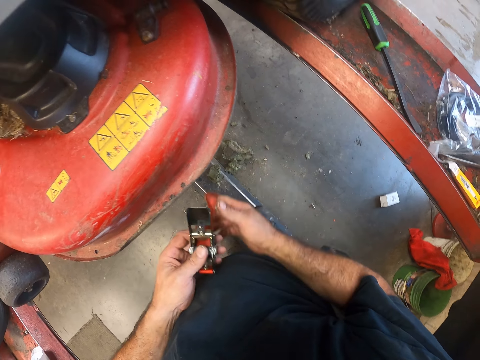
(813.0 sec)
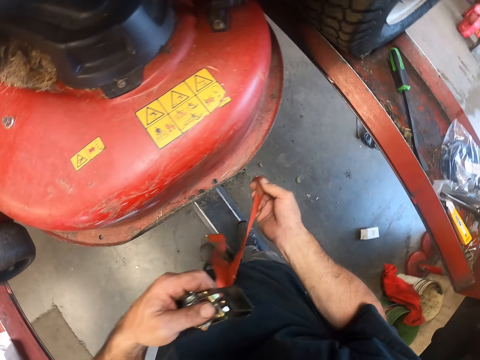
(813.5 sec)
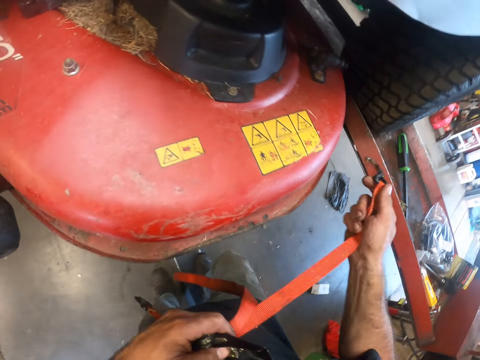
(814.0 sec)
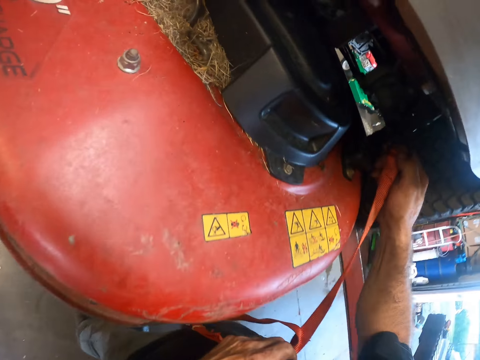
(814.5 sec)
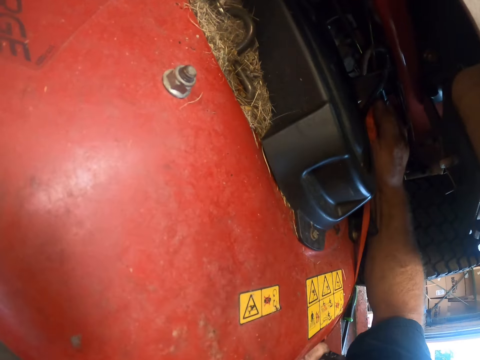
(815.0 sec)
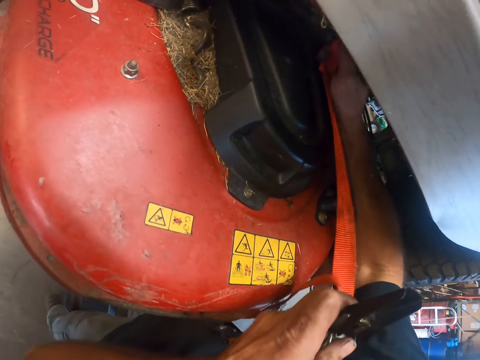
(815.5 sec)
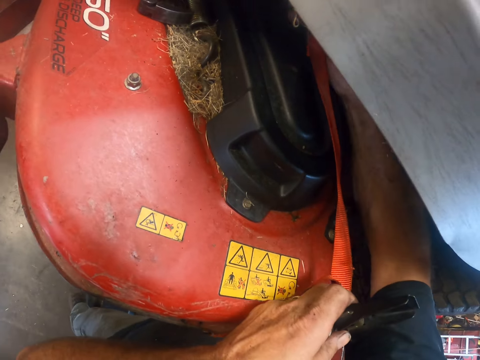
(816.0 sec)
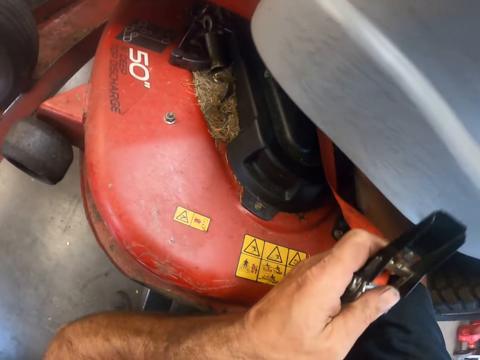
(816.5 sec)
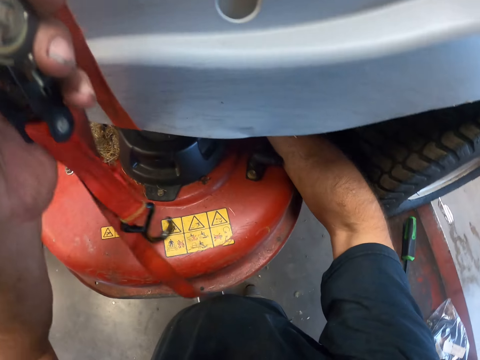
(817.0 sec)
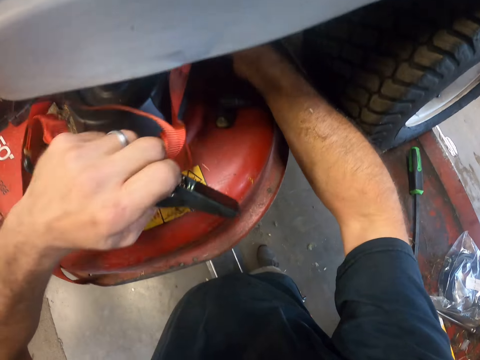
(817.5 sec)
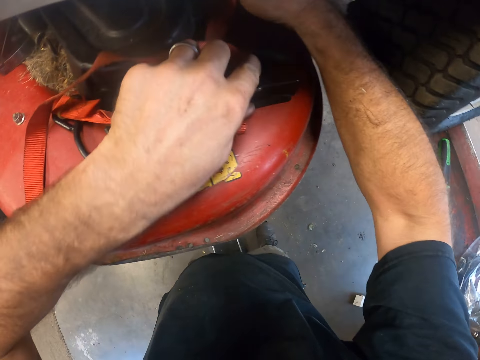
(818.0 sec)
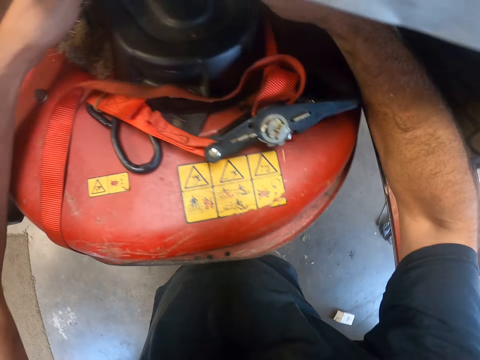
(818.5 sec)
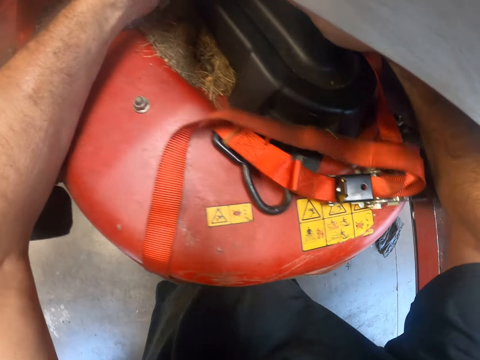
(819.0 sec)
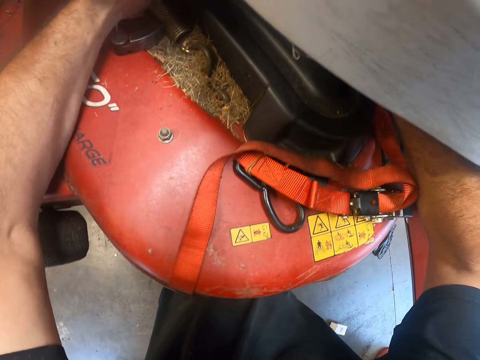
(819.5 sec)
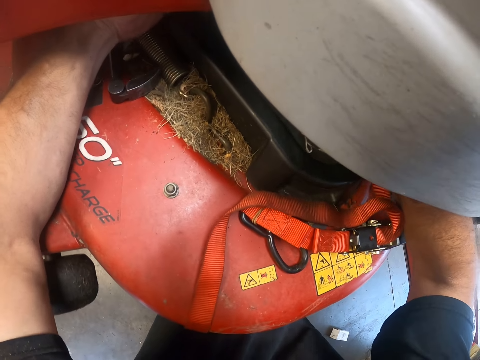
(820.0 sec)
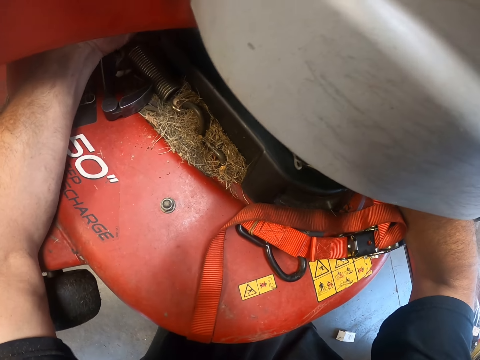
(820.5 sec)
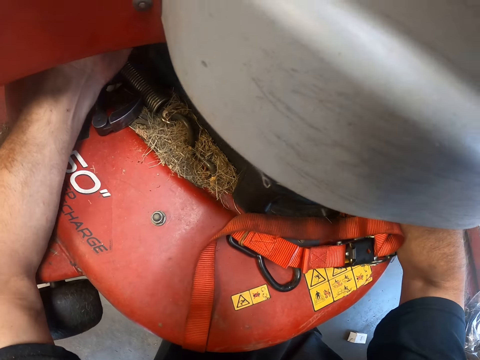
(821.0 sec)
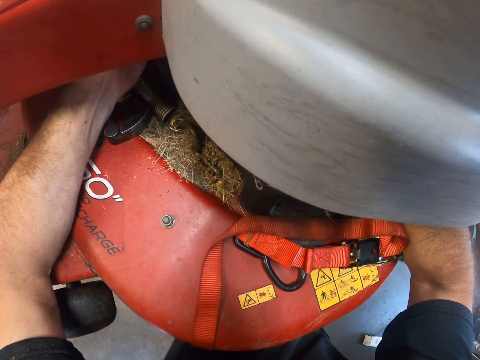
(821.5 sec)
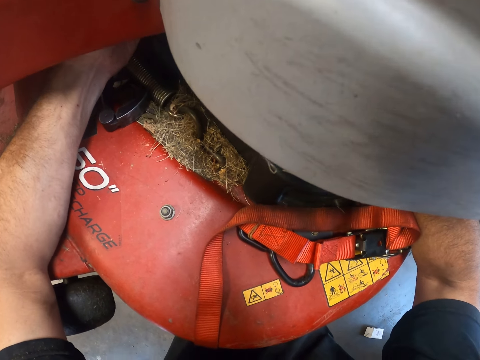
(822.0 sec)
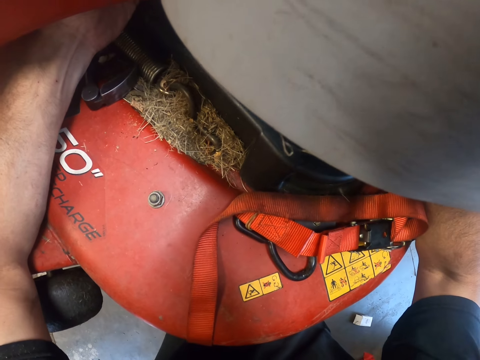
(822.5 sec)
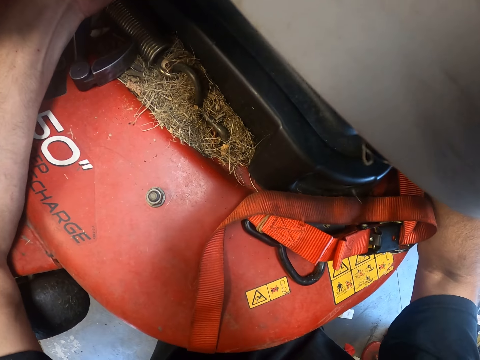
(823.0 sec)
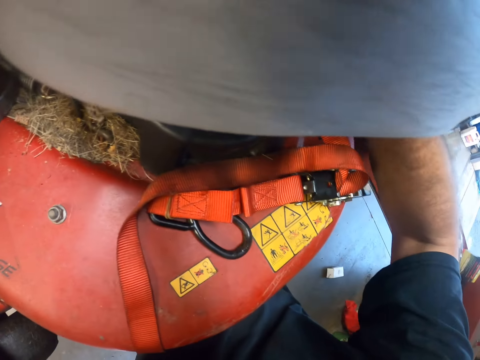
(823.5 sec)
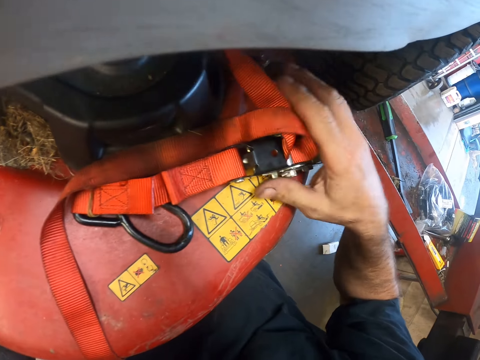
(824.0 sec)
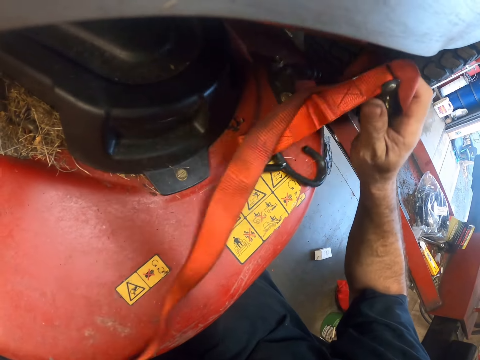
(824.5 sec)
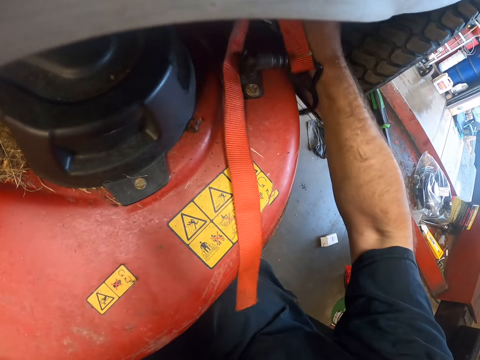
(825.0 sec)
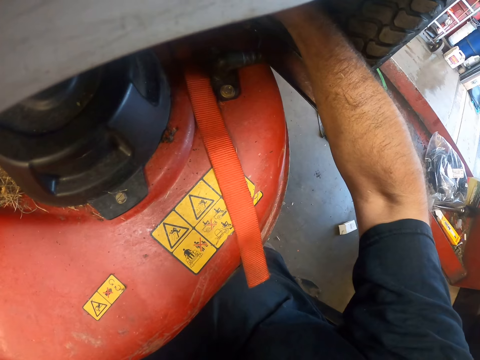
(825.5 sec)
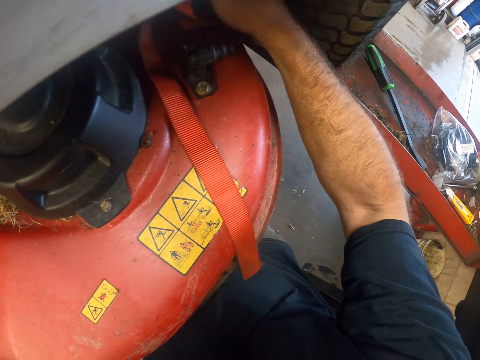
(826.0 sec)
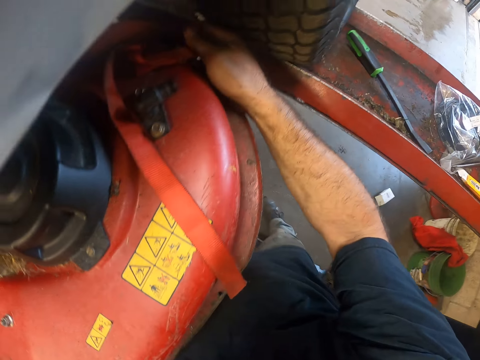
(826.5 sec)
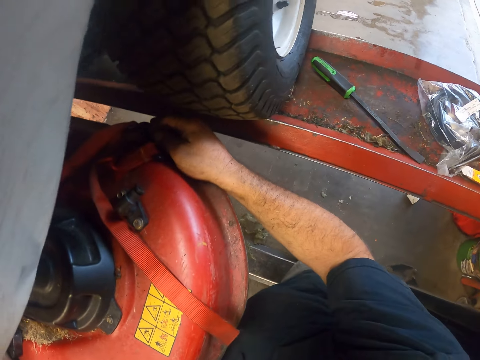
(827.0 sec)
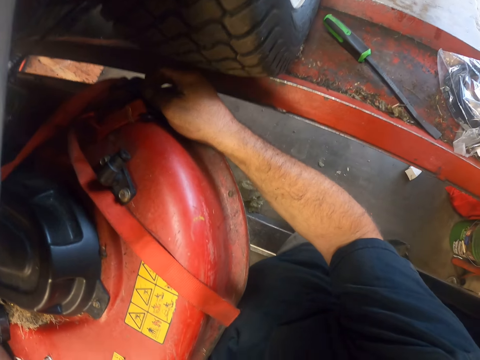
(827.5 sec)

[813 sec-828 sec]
The camera wearer hangs the ratchet rope under the foot rest with his right hand. He drops the ratchet rope on the cutting deck of the lawnmower. He adjusts the hook under the foot rest with both hands. He picks up the ratchet rope on the cutting deck of the lawnmower with his right hand.

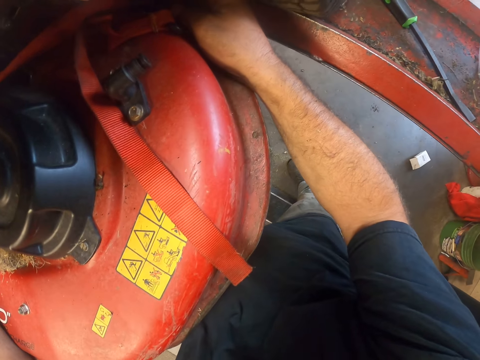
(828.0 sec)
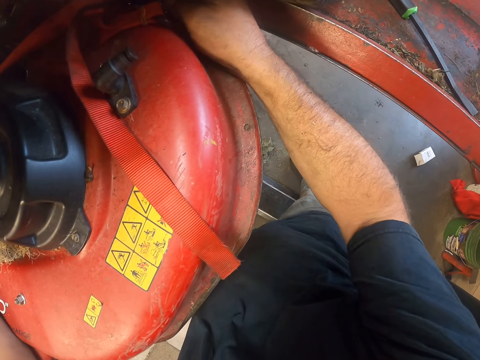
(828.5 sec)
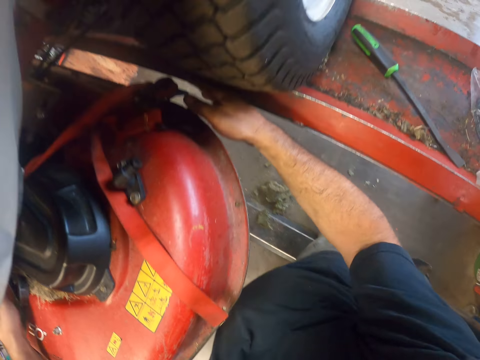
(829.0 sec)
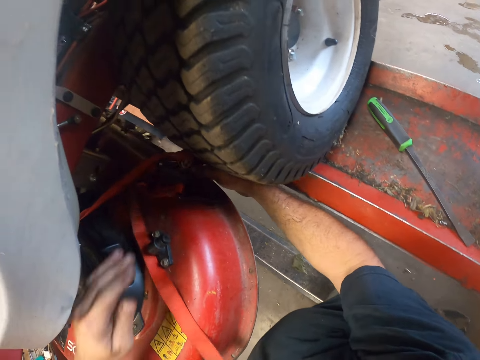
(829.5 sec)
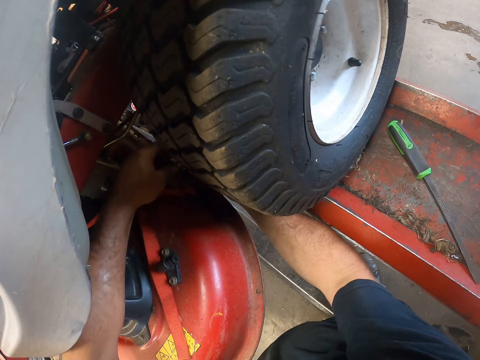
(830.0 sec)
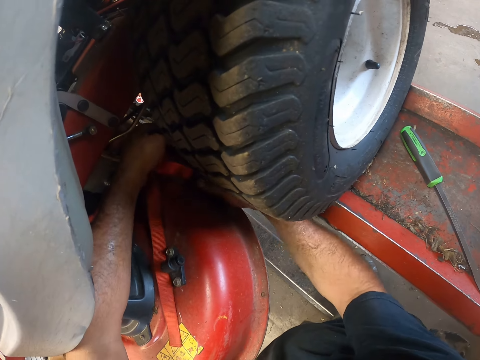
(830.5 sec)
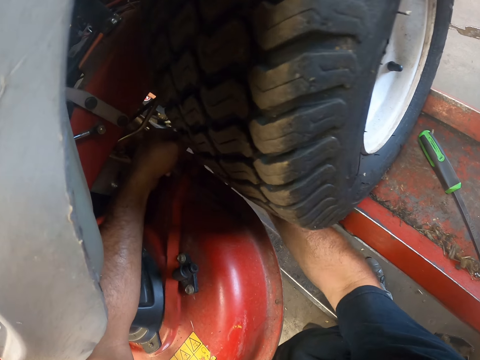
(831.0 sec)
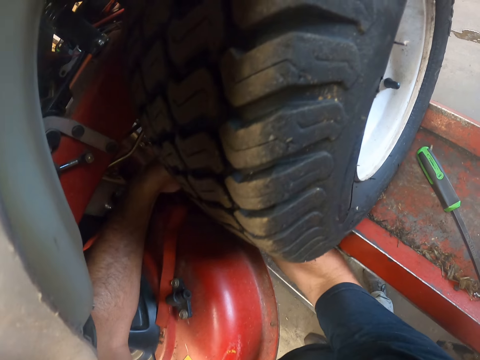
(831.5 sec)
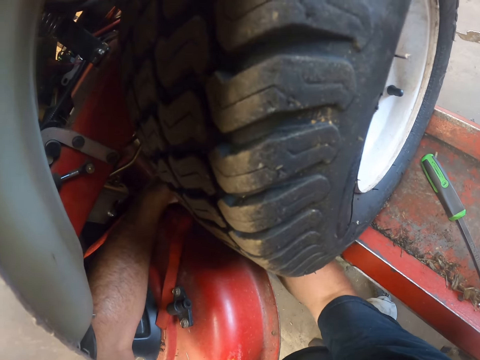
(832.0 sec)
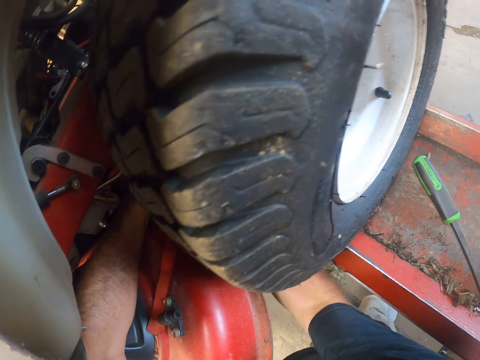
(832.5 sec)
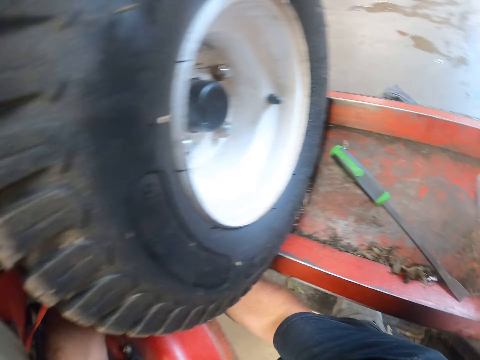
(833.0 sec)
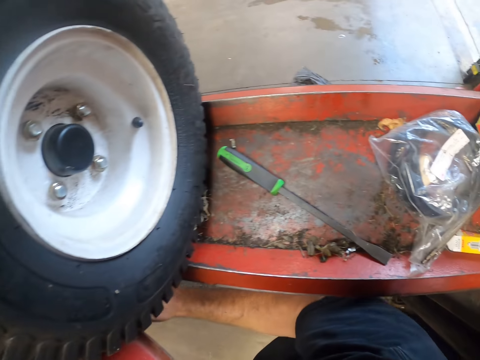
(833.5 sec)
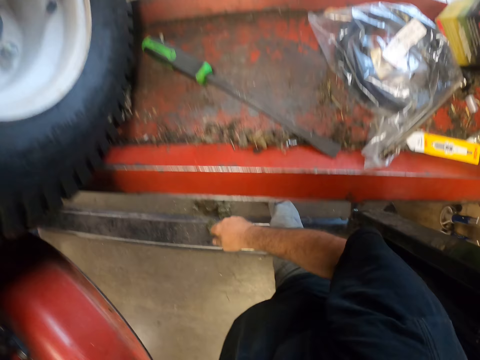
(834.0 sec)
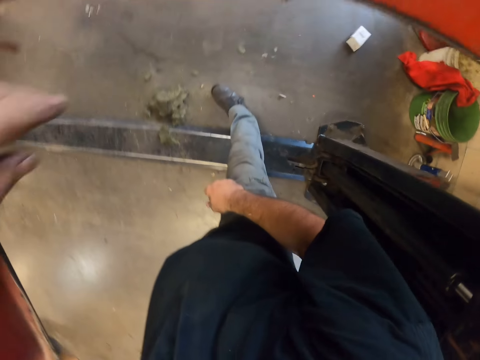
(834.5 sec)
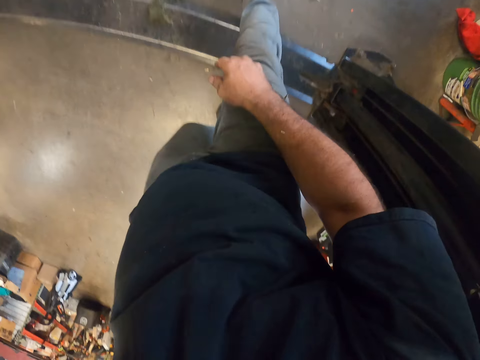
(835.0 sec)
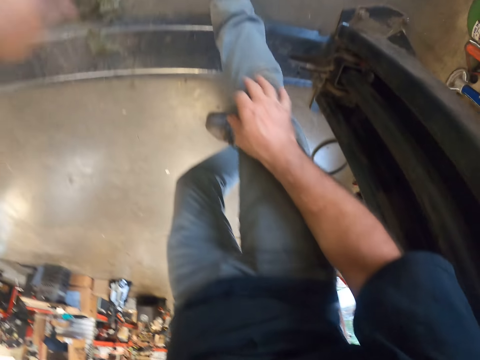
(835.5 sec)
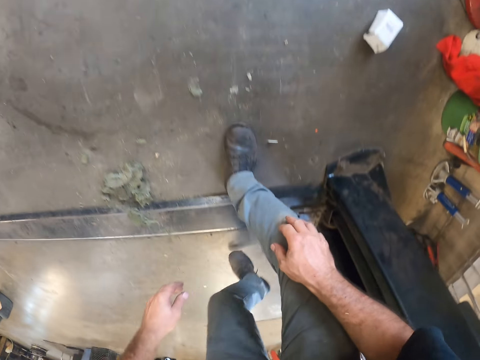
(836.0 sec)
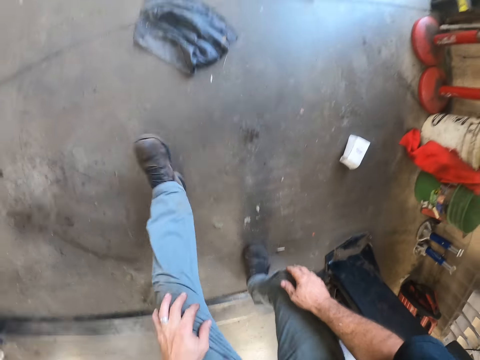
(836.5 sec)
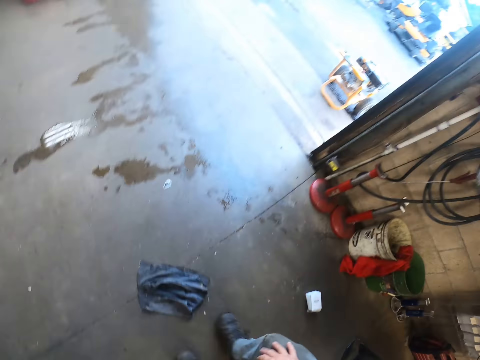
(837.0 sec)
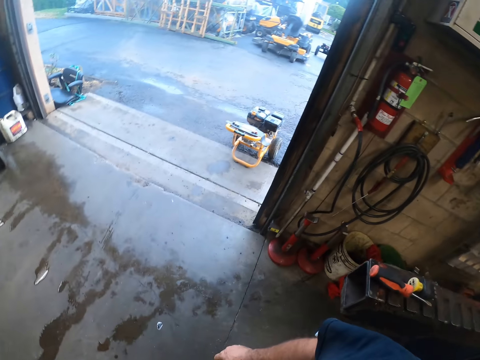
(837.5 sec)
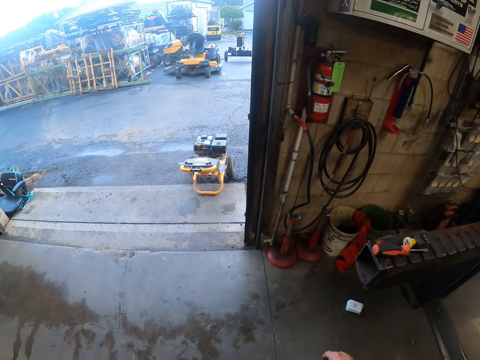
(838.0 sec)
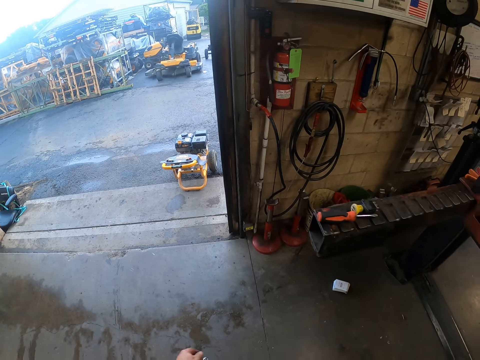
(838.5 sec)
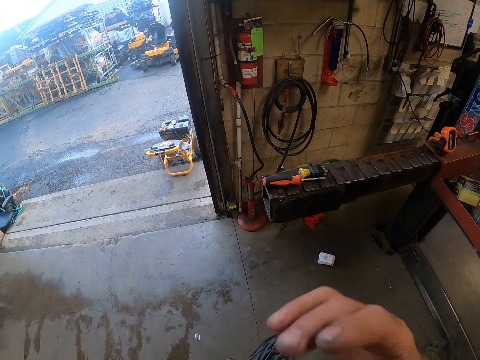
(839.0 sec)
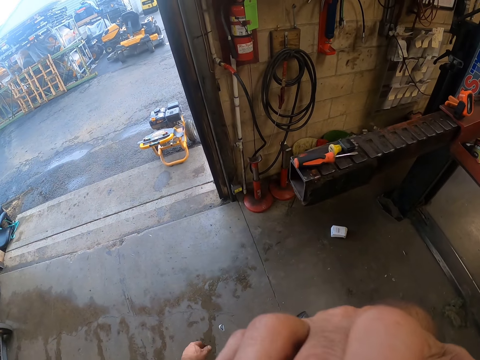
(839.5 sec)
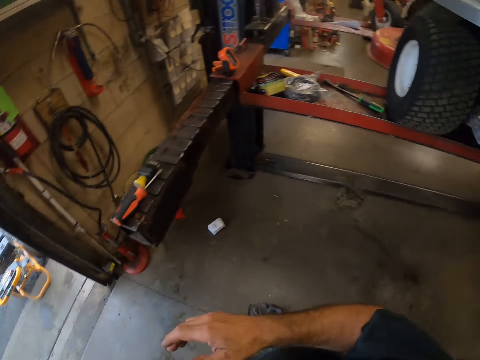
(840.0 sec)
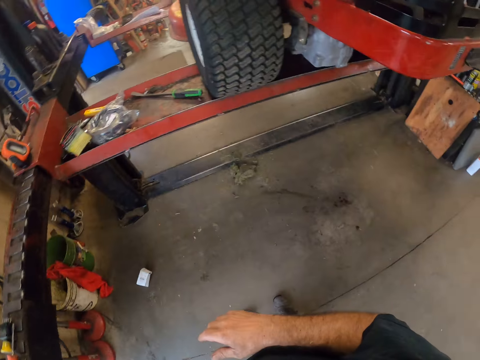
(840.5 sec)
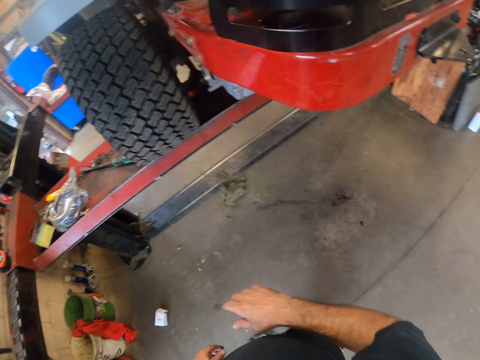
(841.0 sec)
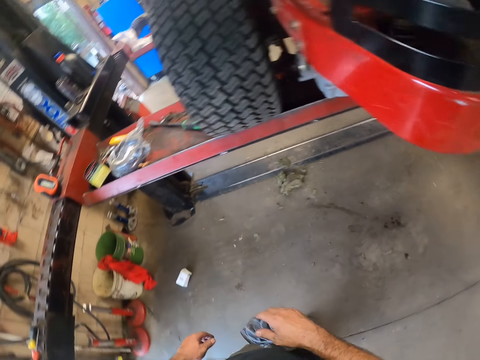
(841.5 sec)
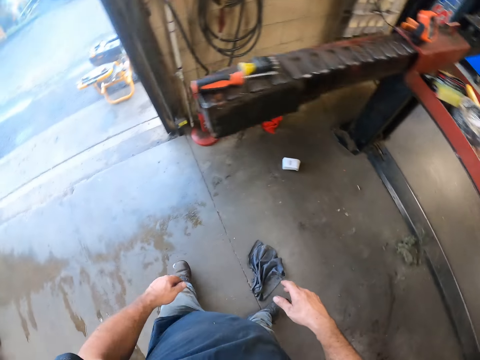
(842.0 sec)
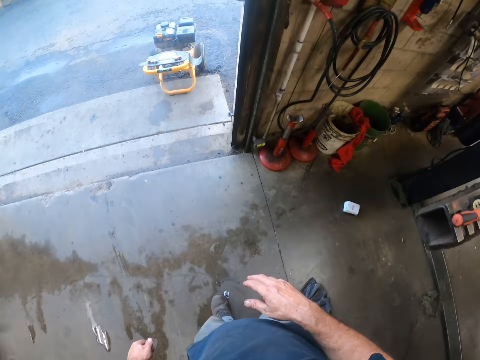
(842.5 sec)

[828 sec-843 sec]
The camera wearer passes the ratchet rope down below the cutting deck. He holds his knee. He walks over to the other side of the lawnmower in the garage. He touches his face with his right hand. He stands near the door.
